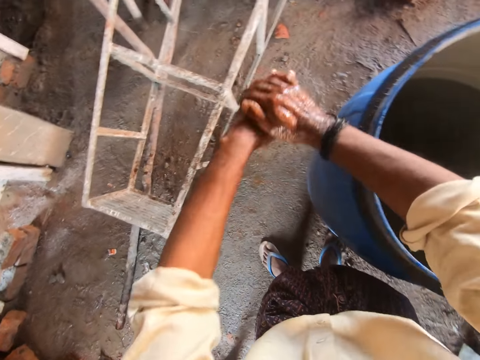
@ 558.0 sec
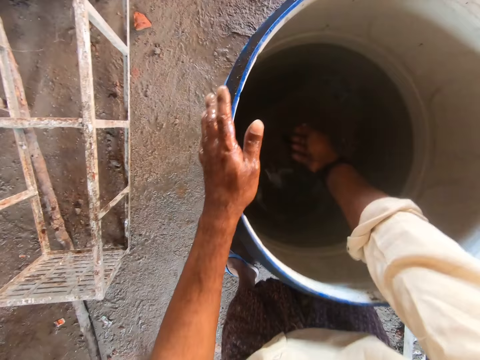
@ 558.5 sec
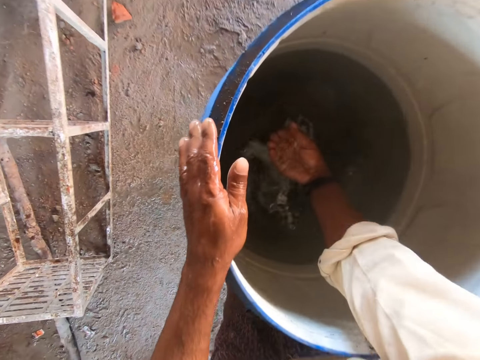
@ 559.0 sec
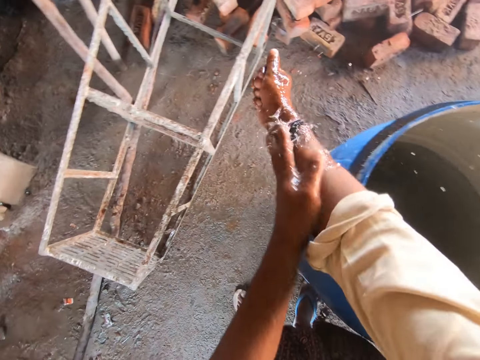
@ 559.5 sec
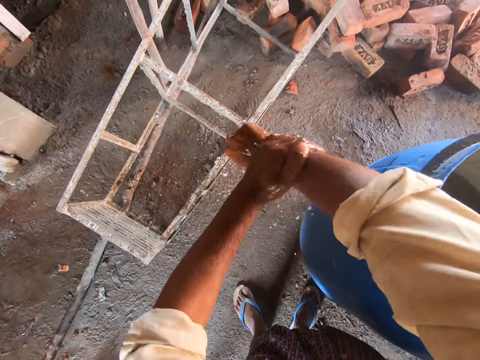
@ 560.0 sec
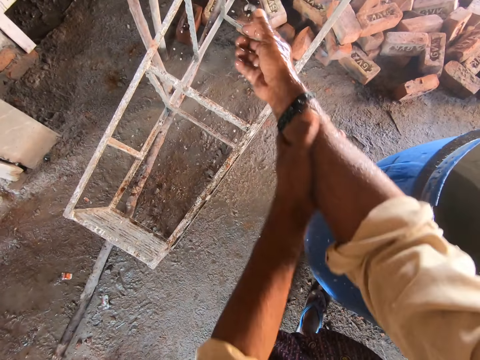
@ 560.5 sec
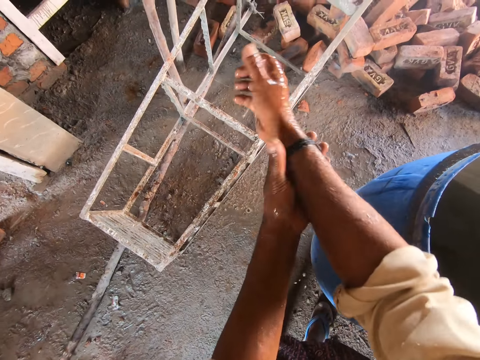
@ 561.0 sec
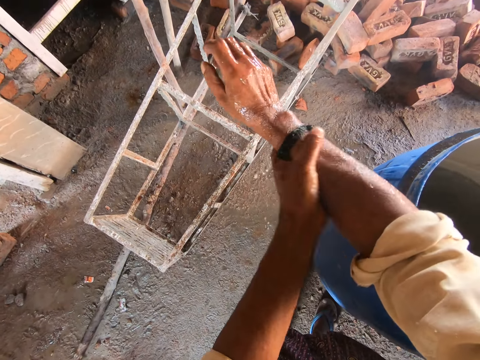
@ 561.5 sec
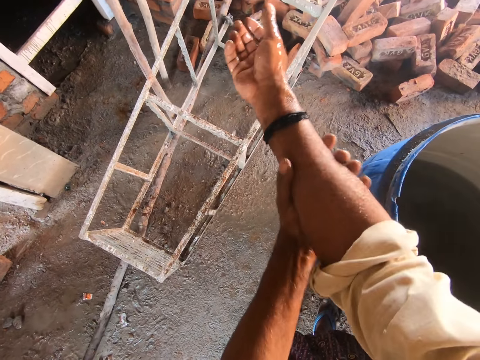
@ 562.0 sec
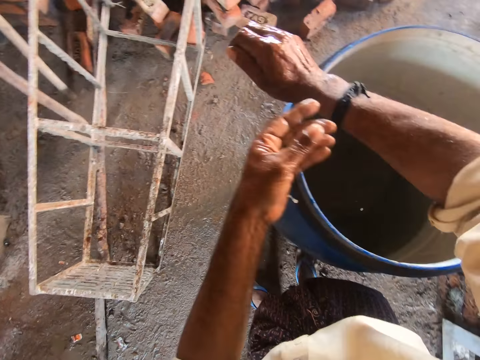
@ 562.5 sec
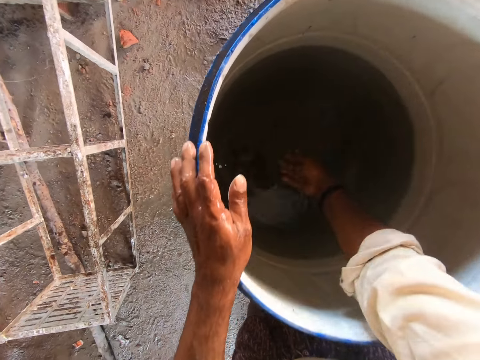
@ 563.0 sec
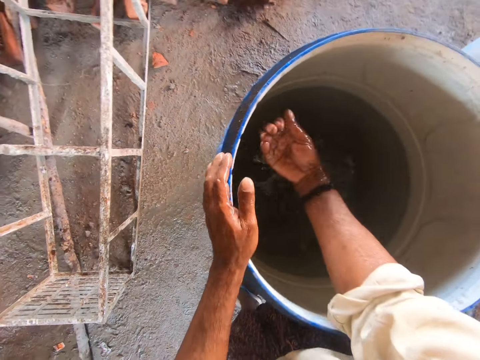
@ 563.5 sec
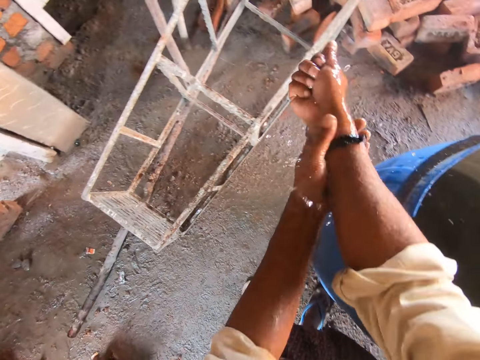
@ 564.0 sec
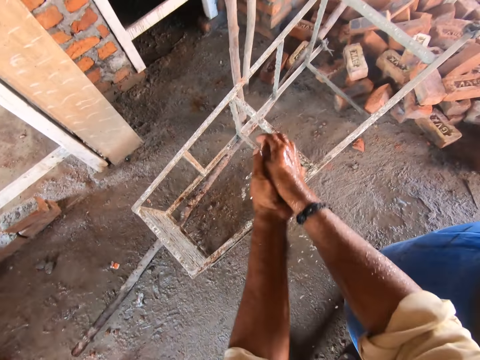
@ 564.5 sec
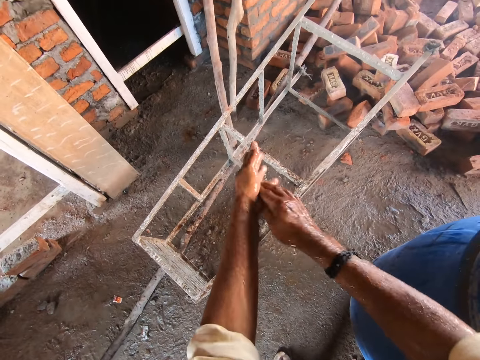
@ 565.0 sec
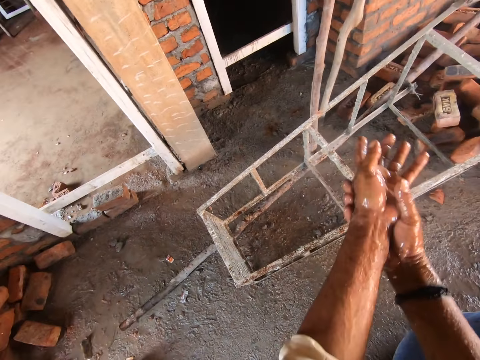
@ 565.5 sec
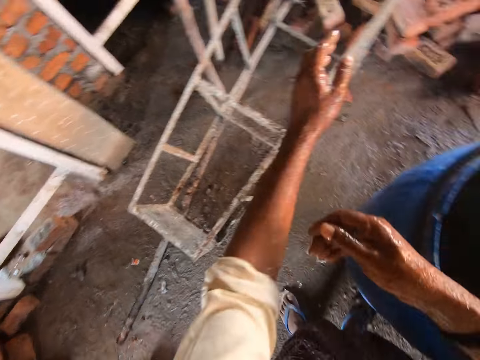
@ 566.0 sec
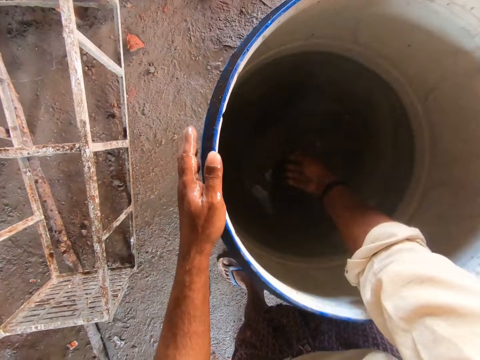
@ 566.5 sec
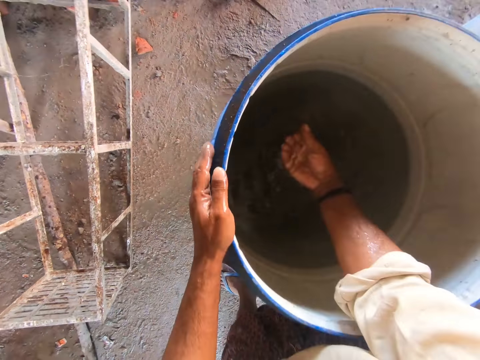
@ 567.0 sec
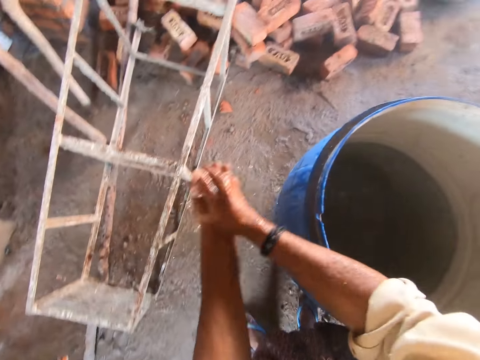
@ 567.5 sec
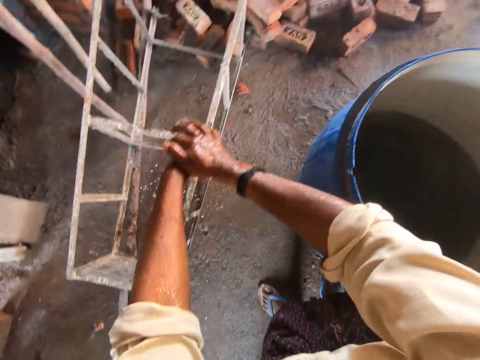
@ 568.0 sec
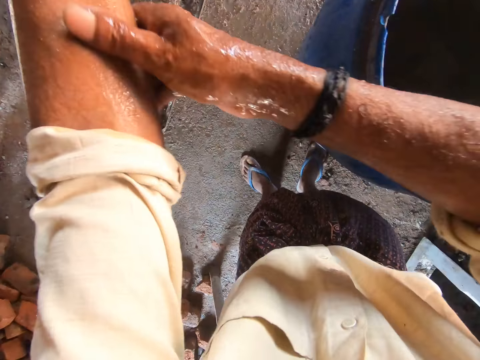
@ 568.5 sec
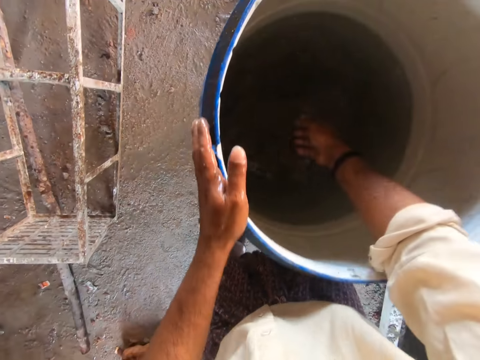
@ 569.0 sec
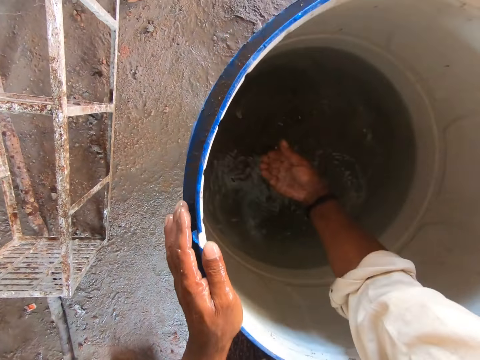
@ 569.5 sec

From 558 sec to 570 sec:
The camera wearer fetches water on the palm. They wash hands with water. They rub the right hand. They fetch water with the palm of the right hand. They wash hands with water. They fetch water with the palm of the right hand. They wash hands. They fetch water with the palm of the right hand.

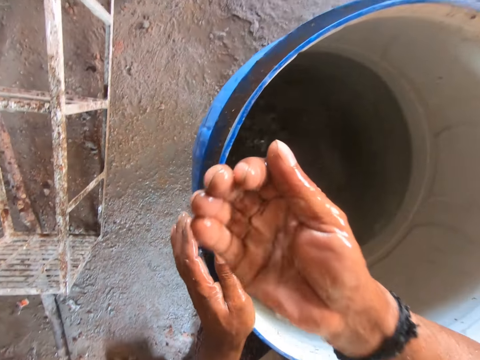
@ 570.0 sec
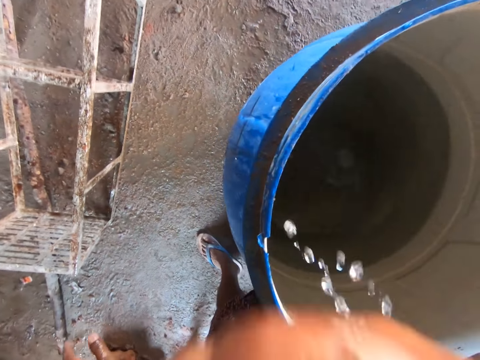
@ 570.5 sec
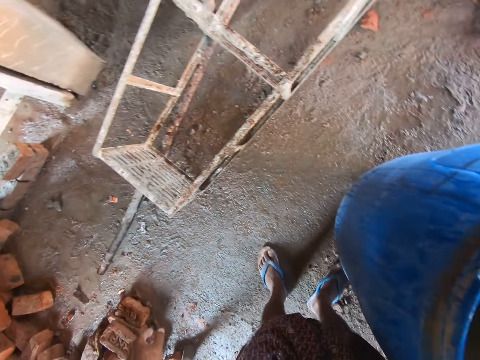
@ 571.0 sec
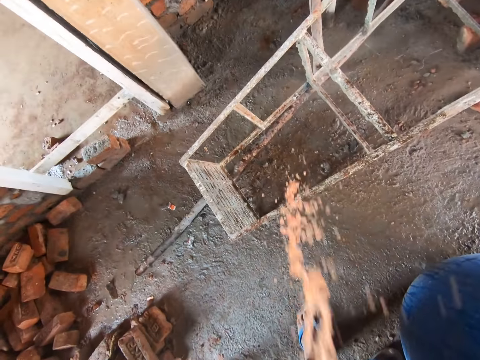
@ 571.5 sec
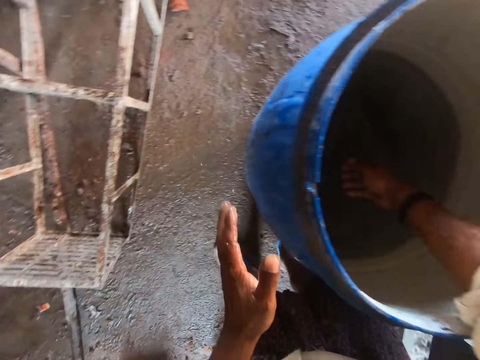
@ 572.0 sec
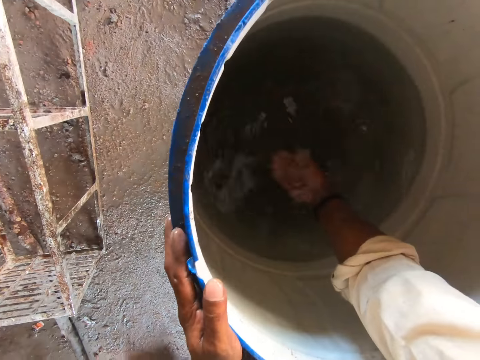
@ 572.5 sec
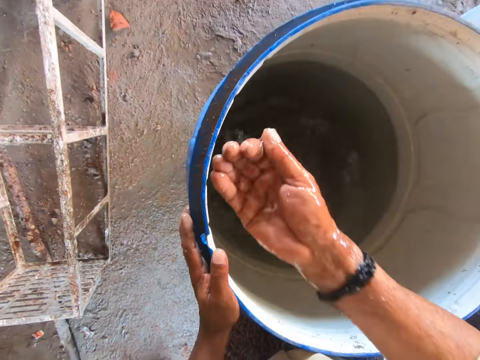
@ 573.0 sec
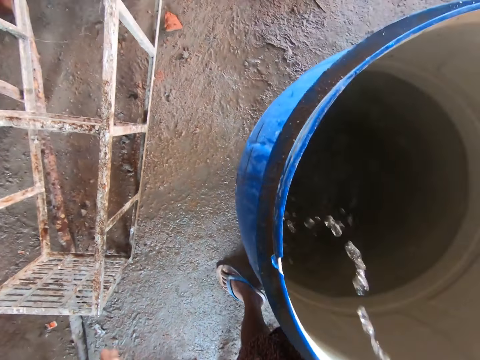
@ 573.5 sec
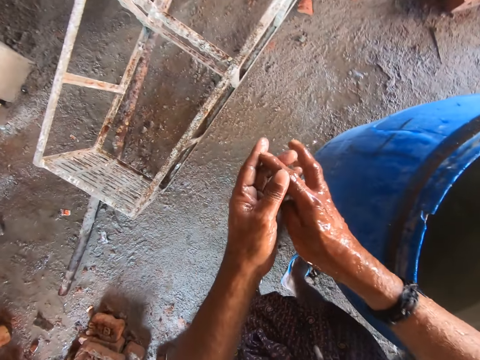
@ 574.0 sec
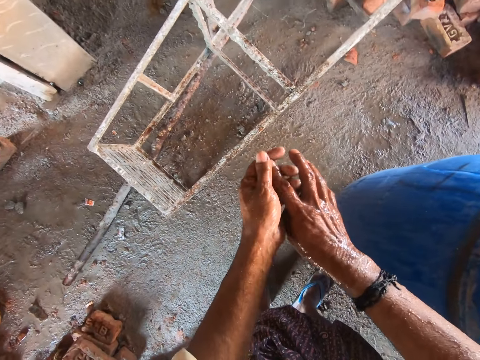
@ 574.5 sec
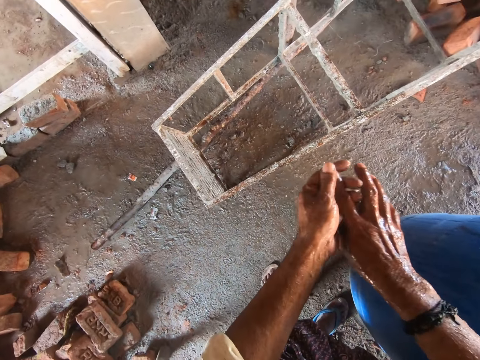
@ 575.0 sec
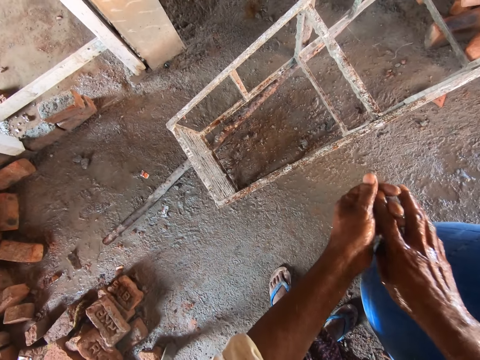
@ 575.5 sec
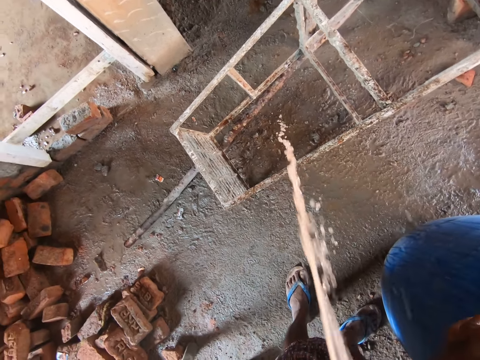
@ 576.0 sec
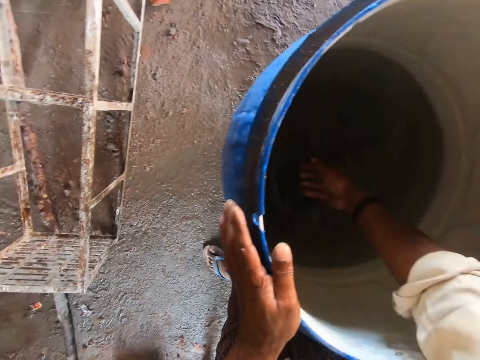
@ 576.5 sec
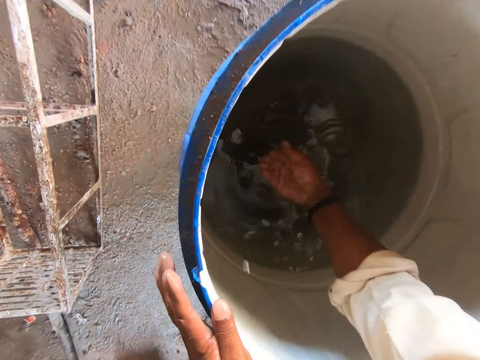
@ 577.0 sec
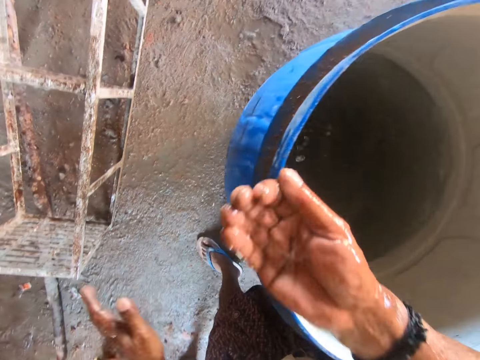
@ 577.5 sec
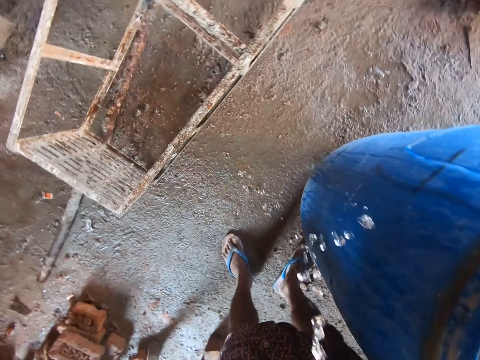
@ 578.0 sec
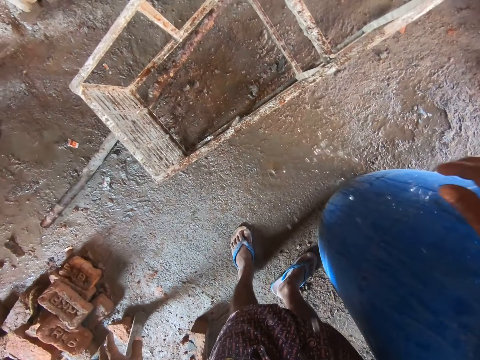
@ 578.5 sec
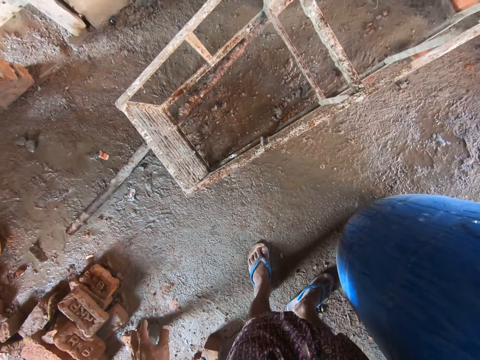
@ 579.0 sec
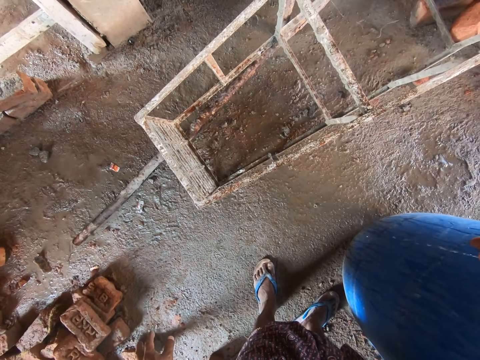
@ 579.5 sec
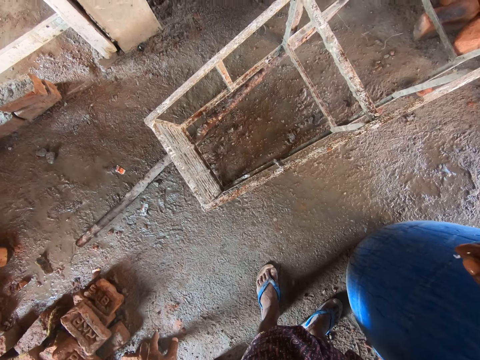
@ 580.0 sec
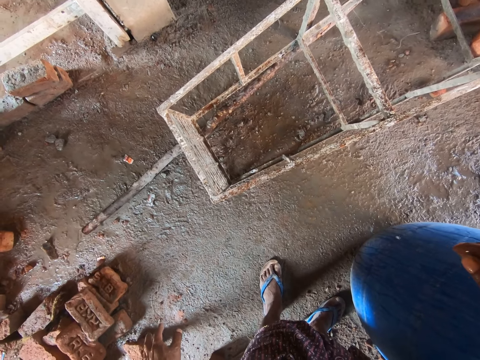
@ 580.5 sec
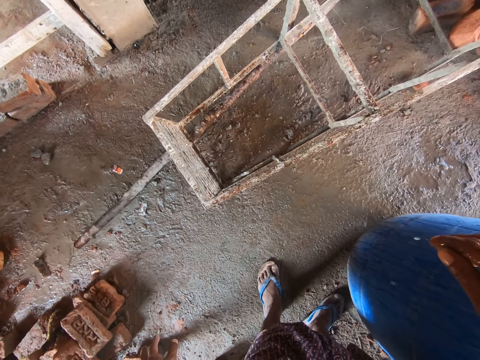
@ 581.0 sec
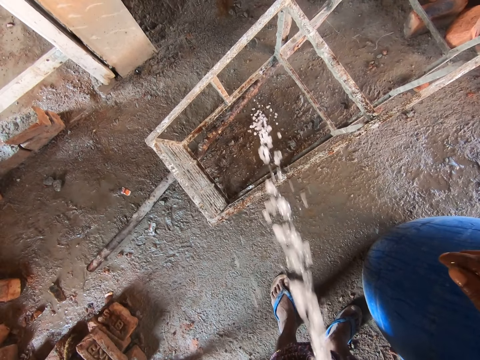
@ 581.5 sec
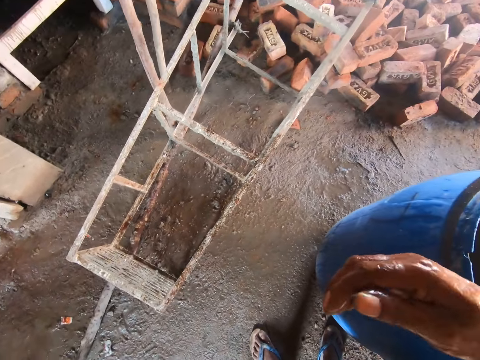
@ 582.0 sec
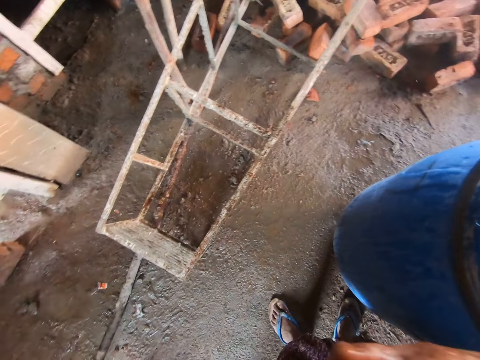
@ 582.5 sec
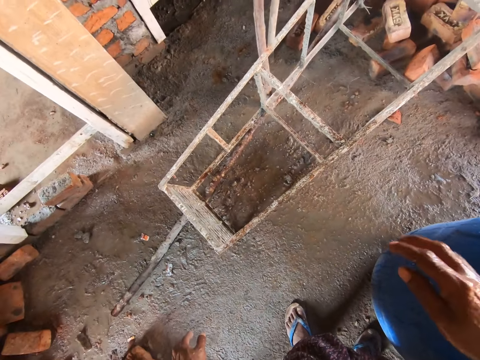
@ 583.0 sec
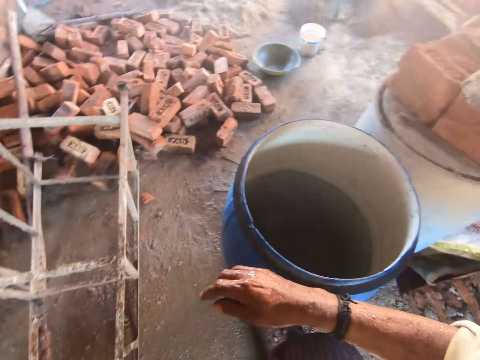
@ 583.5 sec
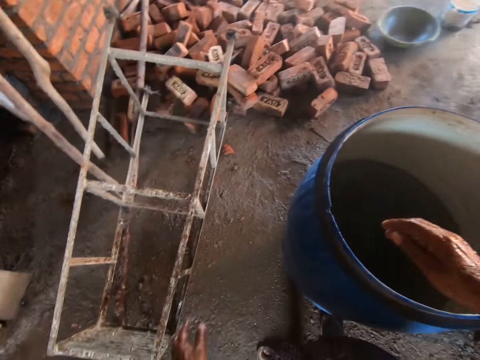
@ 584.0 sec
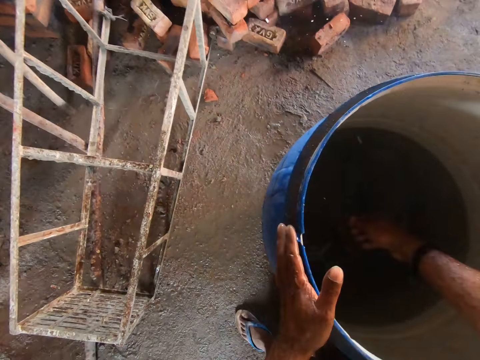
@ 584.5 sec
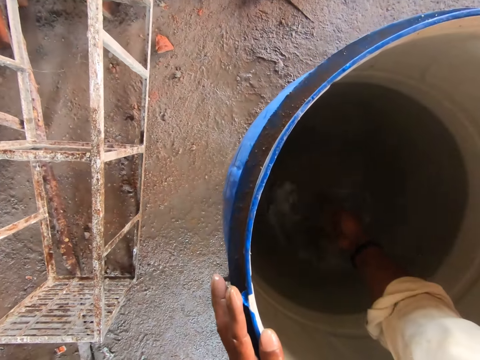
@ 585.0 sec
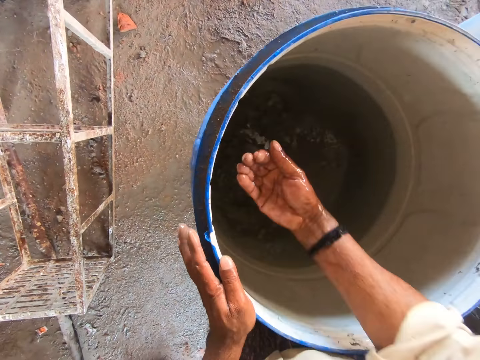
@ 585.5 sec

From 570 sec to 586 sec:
The camera wearer drinks water with the right hand. They spit water on the floor. They fetch water with the palm of the right hand. They drink water with the right hand. They rub the index finger. They spit water on the floor. They fetch water with the palm of the right hand. They drink water with the right hand. They spit water on the floor. They turn around. They fetch water with the palm of the right hand.
